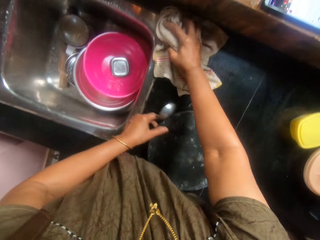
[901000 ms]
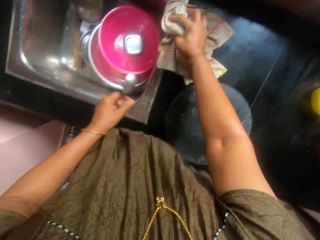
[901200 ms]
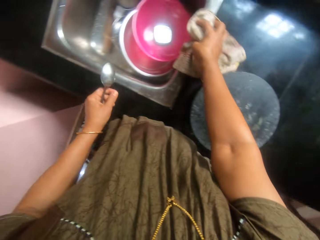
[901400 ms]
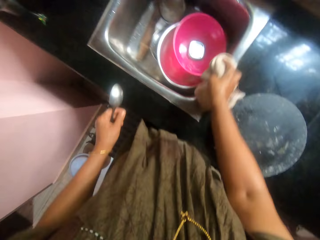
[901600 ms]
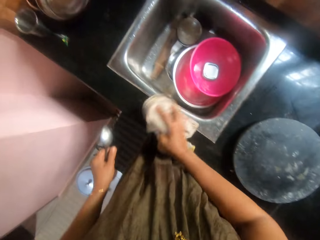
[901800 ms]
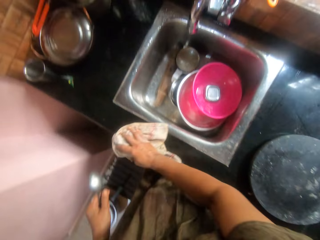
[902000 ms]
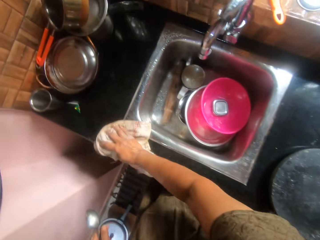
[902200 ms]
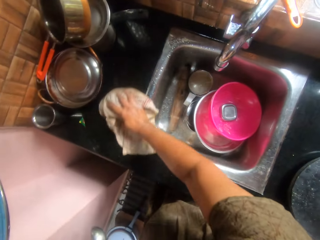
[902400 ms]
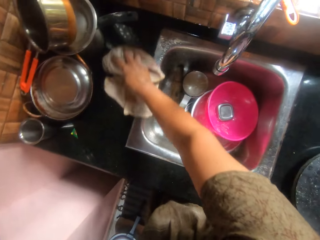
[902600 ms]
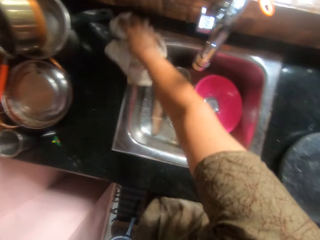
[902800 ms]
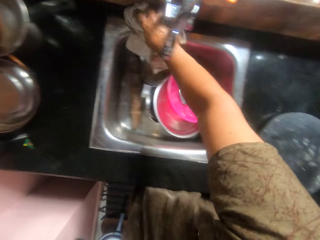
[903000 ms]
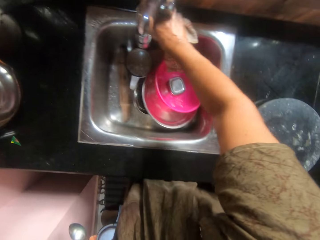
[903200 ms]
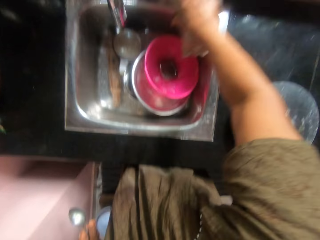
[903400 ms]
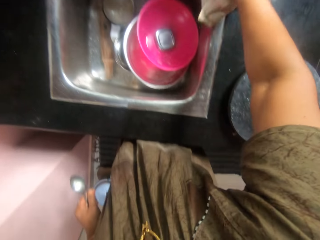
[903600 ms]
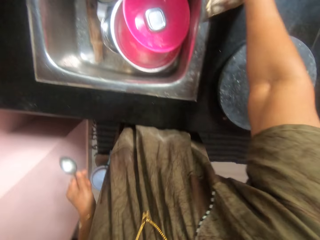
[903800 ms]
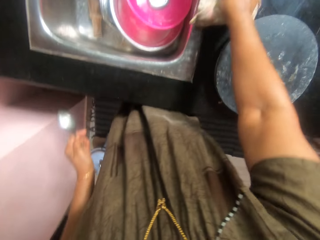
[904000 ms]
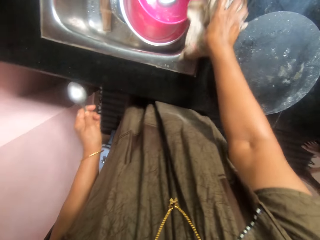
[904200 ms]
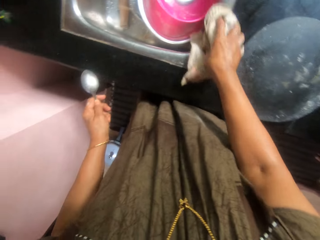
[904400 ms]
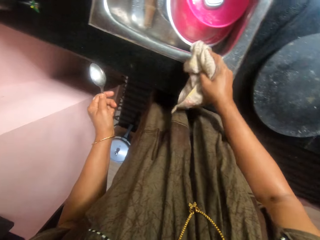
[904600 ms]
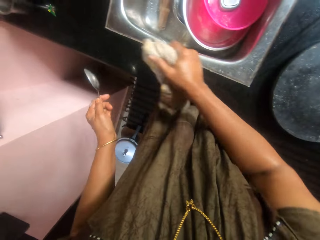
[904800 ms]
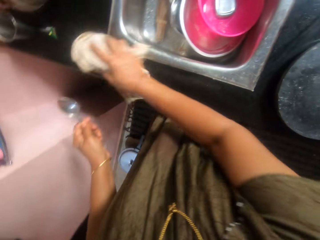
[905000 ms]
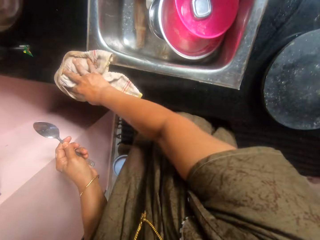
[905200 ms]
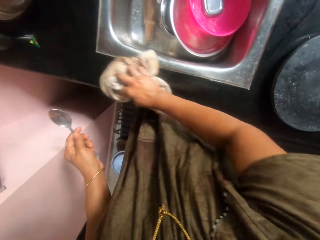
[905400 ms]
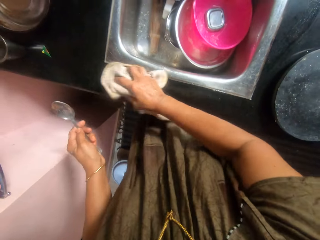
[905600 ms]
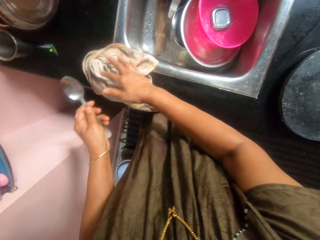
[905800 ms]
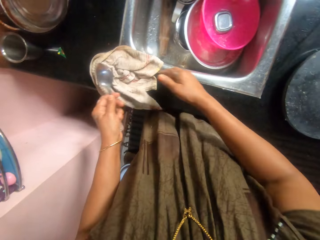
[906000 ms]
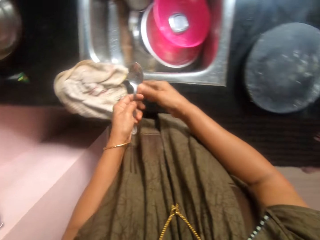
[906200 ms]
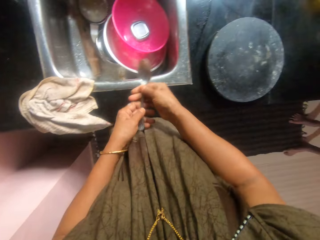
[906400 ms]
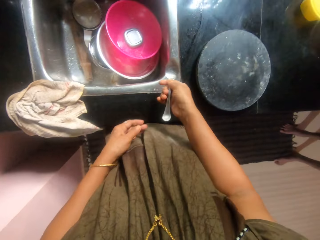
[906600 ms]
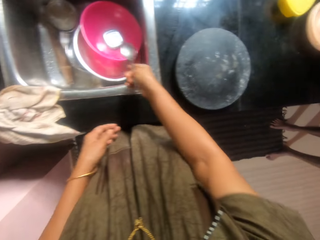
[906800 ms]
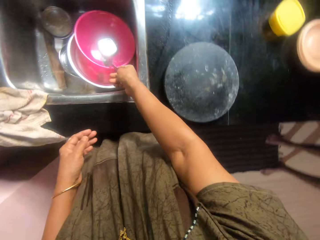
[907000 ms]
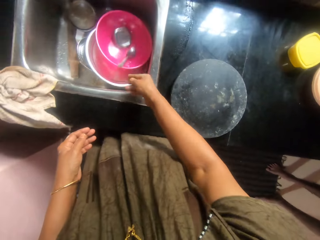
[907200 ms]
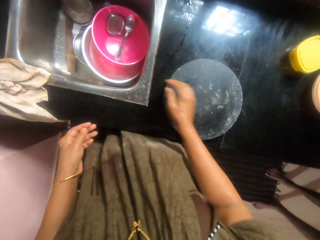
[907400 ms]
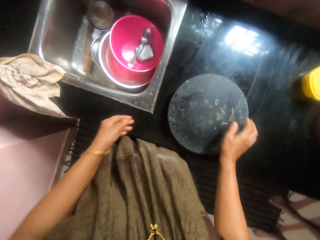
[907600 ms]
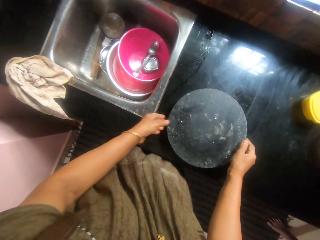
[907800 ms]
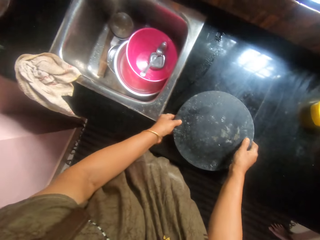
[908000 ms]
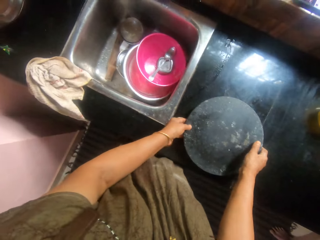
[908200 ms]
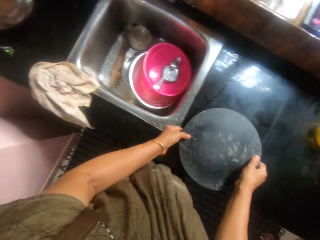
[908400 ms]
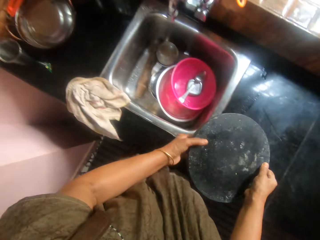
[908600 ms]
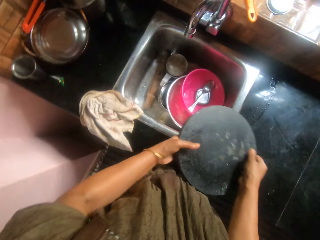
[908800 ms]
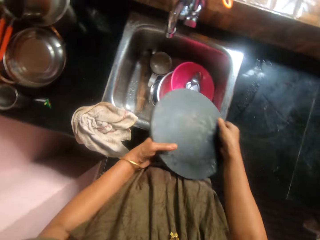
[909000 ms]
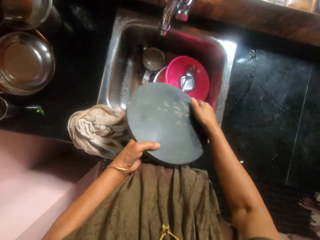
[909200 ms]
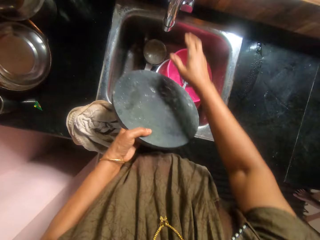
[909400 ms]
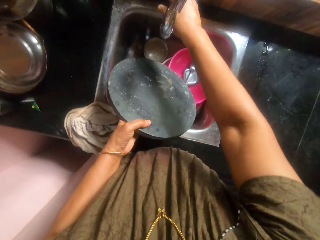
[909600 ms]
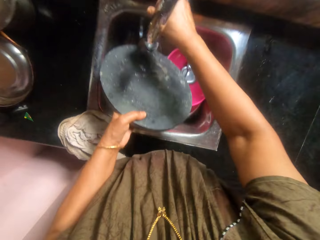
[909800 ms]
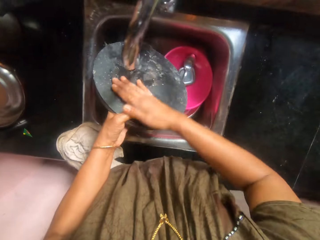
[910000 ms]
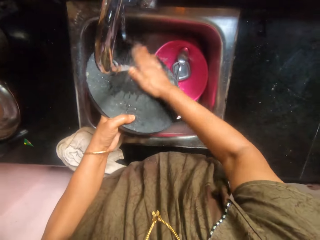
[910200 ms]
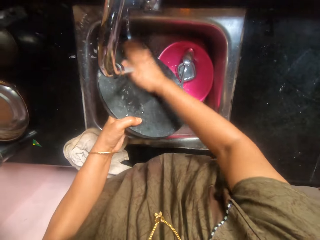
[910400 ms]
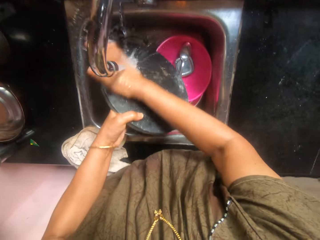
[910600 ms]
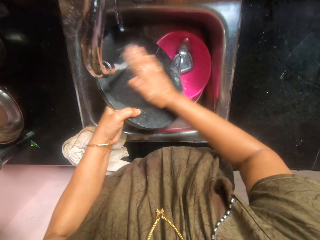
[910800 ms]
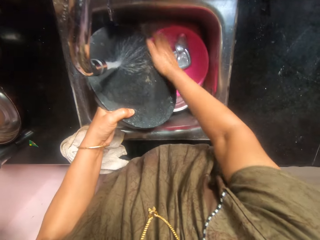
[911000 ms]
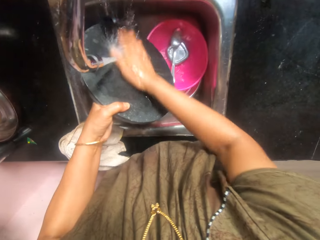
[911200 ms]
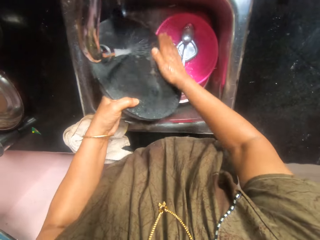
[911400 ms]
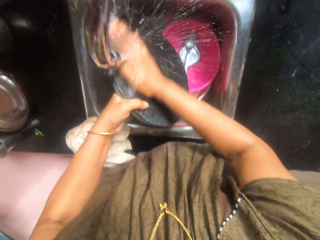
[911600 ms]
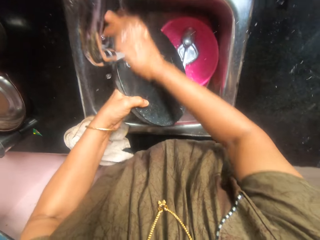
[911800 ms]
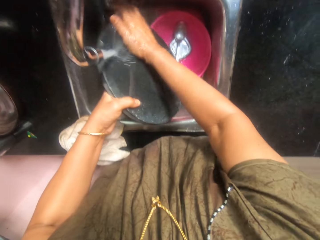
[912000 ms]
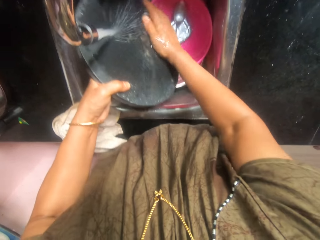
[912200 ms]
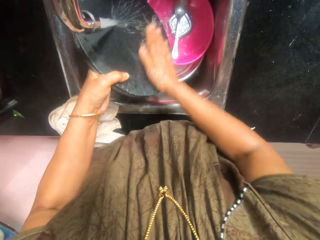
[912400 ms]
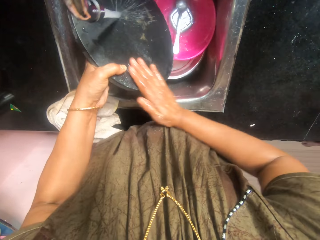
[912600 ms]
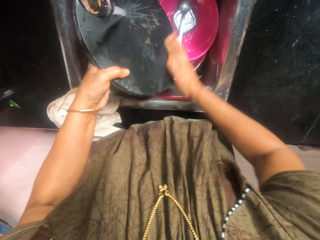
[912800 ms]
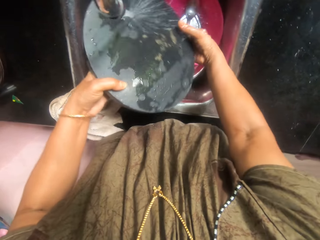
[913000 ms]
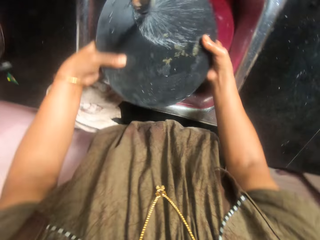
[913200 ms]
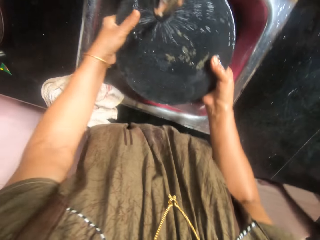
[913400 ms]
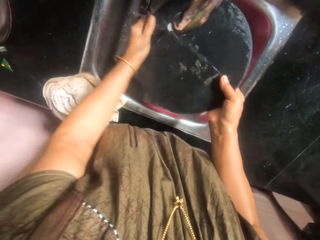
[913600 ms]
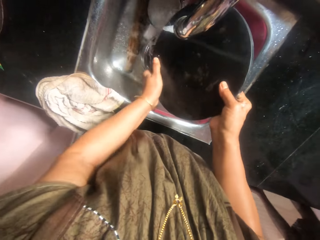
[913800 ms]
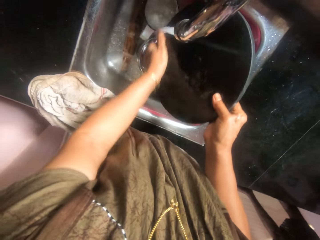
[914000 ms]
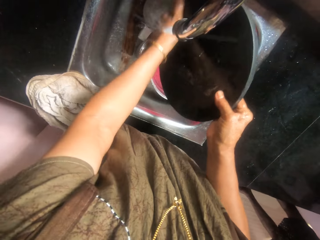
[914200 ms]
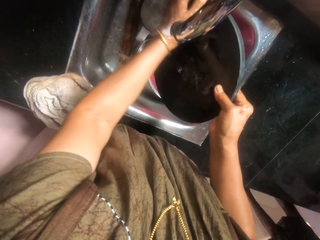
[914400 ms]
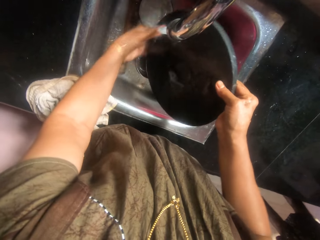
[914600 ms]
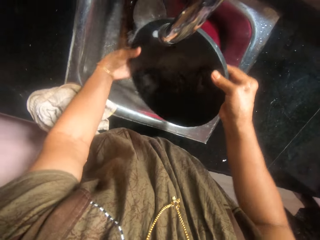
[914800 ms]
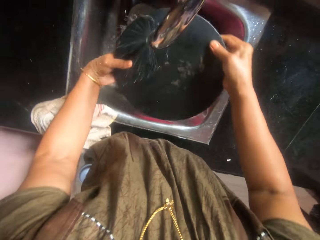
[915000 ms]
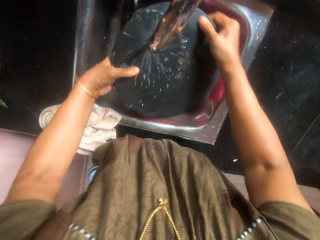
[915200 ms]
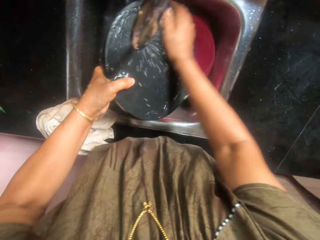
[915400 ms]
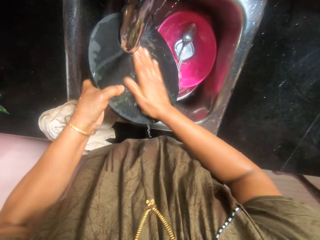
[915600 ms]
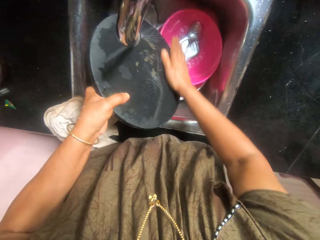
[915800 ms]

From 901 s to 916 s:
The camera wearer drops the cloth on the edge of the sink. She passes the spoon to her right hand. She holds the spoon. She drops the spoon in the sink. She picks up the pastry board from the countertop. She holds the flat pan. She passes the pastry board to her left hand. She turns on the faucet. She rinses the pastry board.

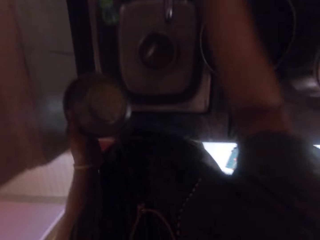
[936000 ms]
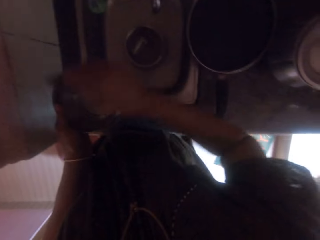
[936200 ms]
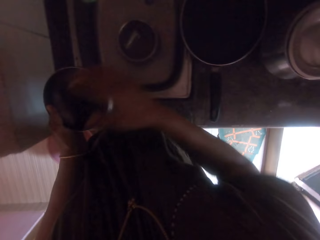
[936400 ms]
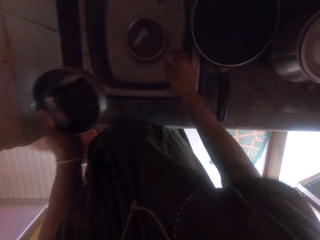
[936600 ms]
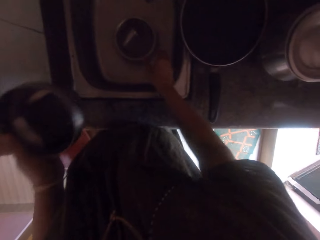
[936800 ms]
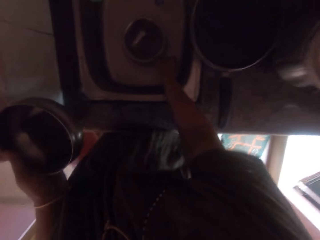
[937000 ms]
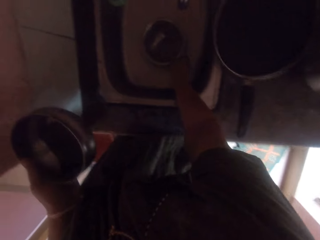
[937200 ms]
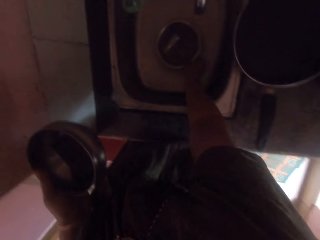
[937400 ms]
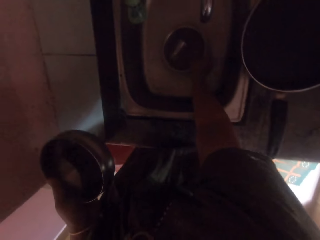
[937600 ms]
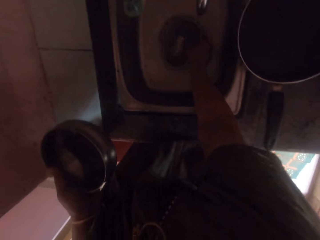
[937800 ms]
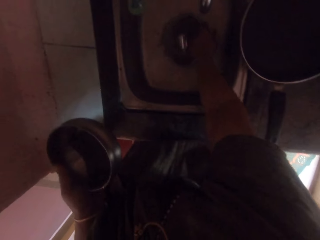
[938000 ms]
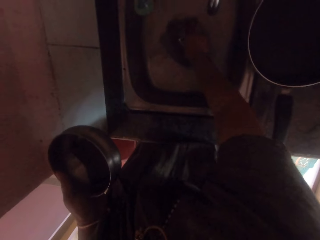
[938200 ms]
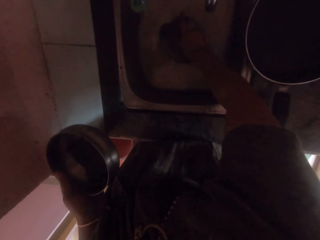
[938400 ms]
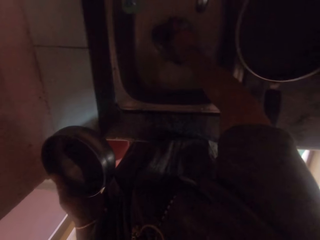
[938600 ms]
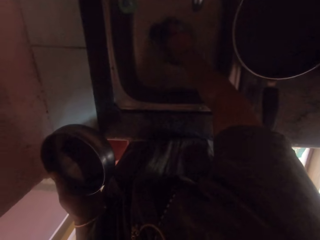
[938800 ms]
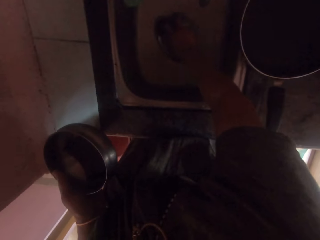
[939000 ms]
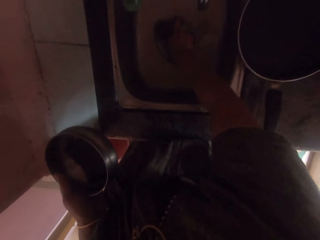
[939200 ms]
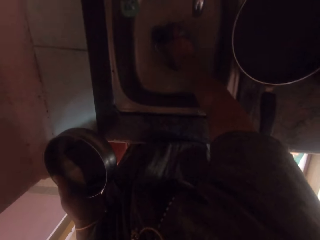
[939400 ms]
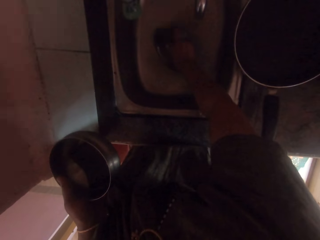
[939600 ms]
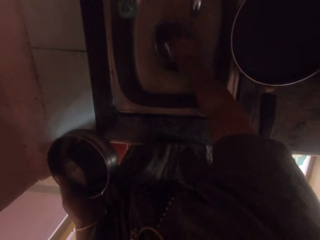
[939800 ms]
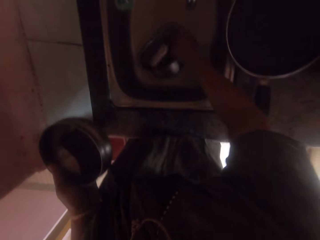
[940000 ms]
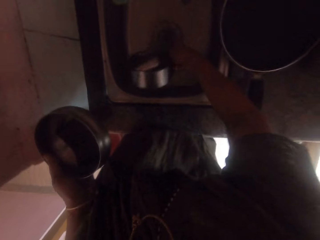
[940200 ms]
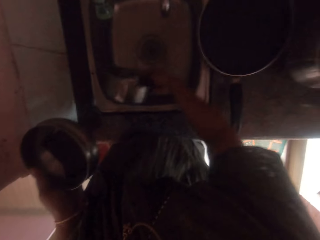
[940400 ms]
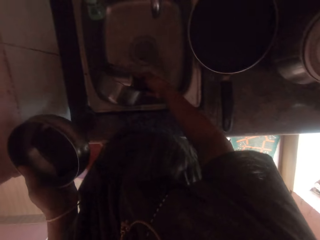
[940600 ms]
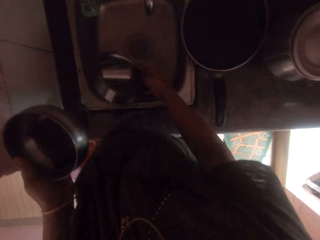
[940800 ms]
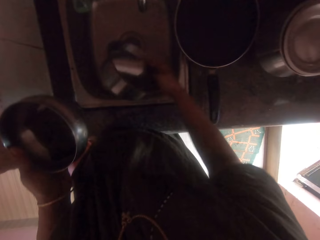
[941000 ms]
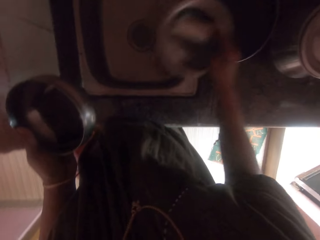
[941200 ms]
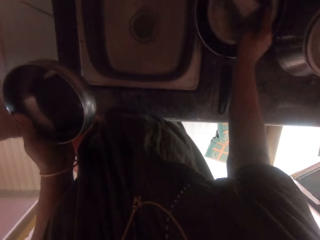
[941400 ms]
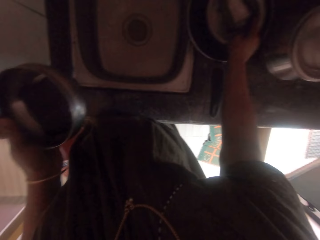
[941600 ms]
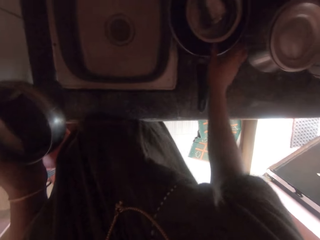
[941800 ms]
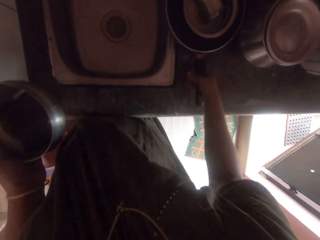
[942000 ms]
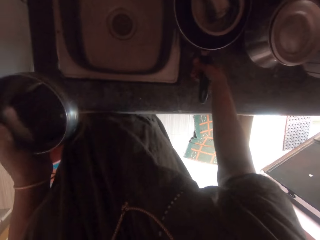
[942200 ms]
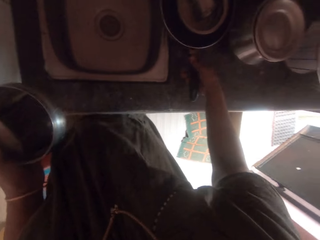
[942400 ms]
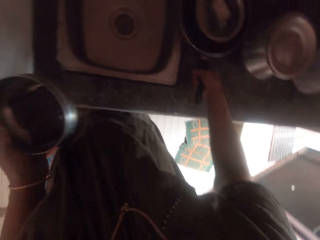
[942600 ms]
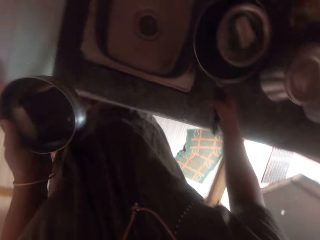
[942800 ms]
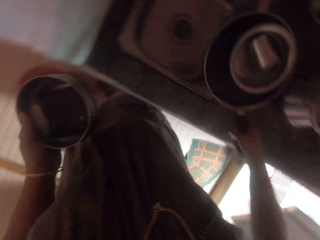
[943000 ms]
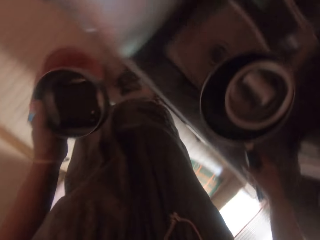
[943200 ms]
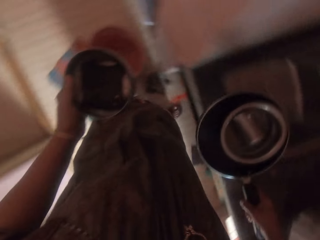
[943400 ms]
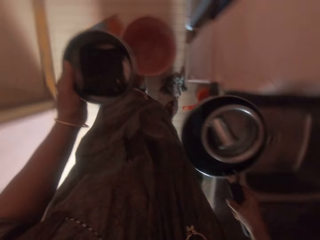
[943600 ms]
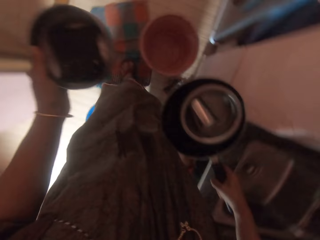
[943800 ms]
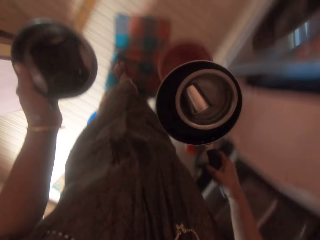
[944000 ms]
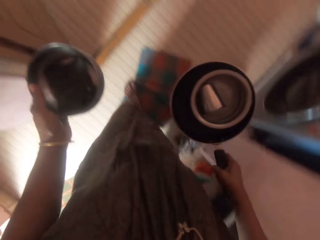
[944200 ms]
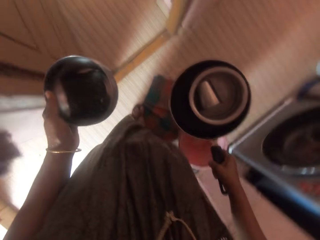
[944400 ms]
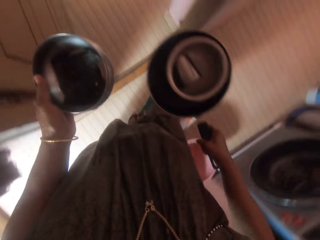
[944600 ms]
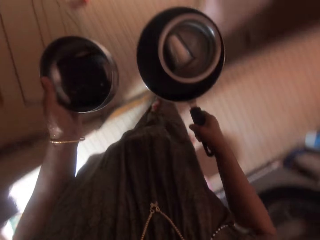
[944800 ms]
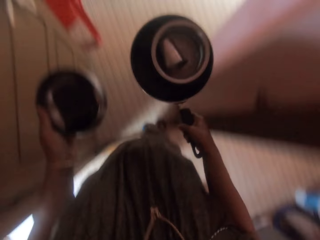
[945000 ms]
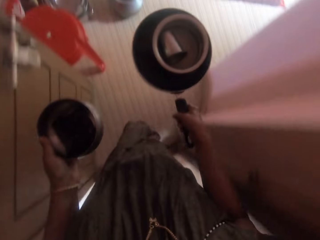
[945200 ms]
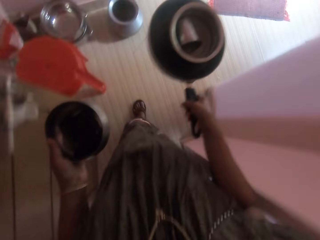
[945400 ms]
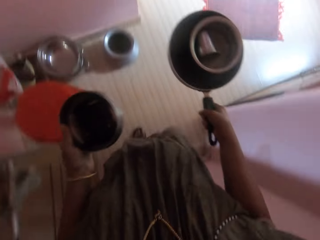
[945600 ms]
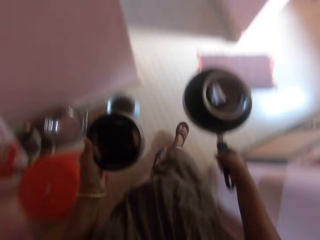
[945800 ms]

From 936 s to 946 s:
The camera wearer drops the sponge in the stainless bowl. They pour water from the bowl in the sink. They put the bowl inside a pan. They take the pan from the kitchen sink. They walk out of the room.
